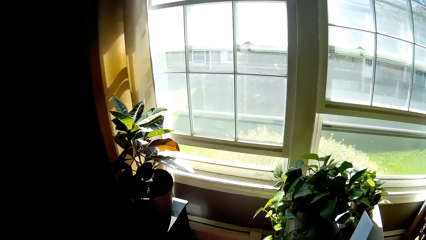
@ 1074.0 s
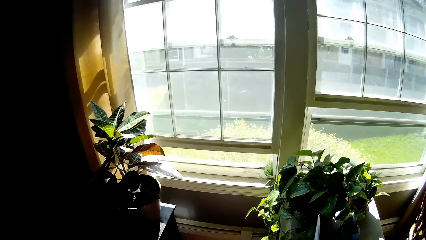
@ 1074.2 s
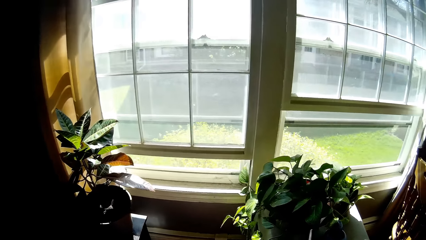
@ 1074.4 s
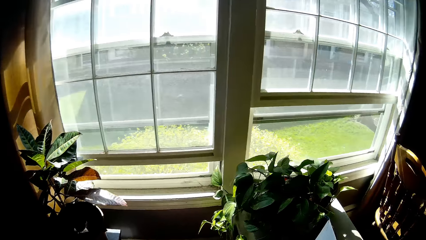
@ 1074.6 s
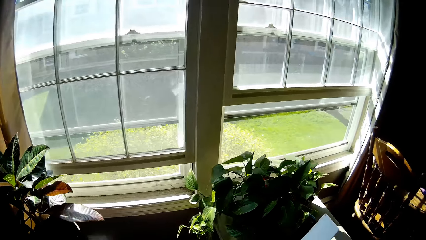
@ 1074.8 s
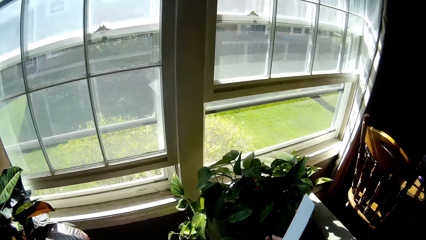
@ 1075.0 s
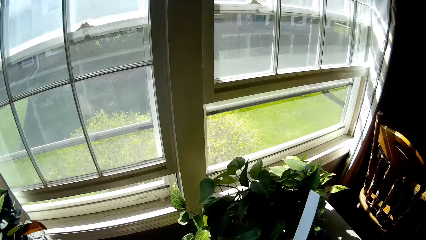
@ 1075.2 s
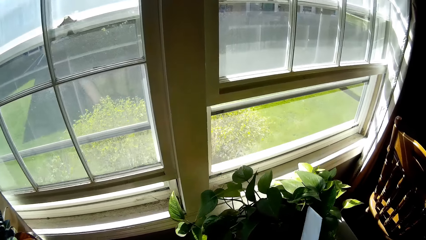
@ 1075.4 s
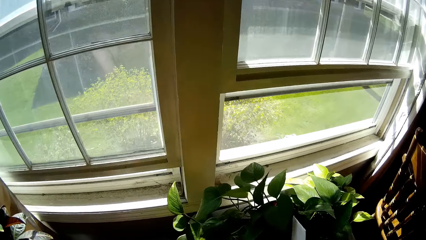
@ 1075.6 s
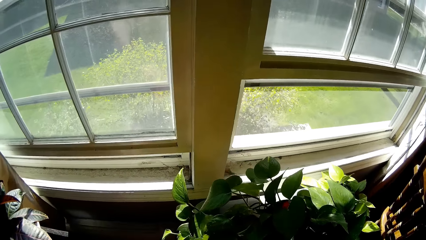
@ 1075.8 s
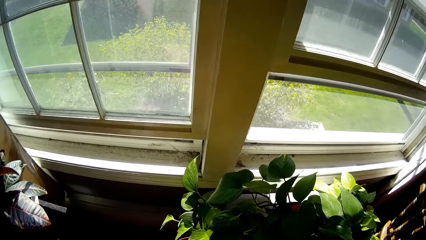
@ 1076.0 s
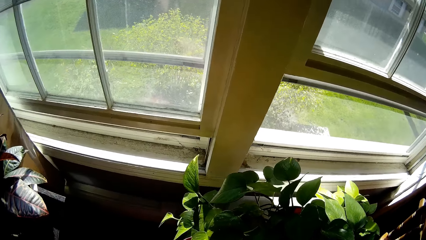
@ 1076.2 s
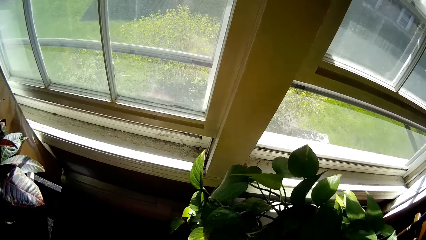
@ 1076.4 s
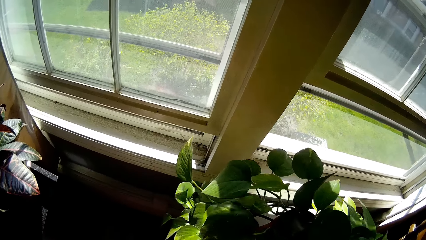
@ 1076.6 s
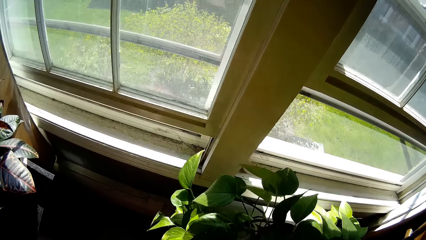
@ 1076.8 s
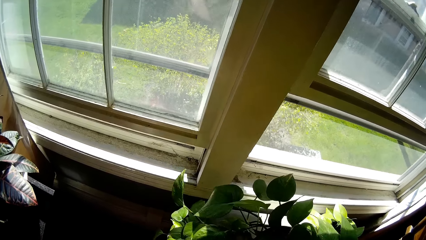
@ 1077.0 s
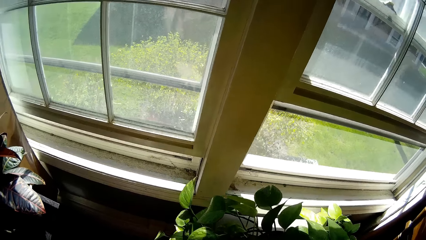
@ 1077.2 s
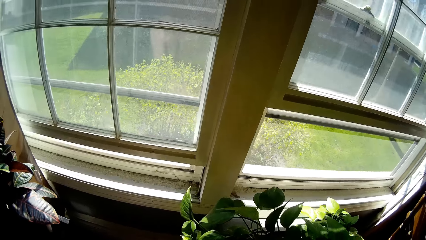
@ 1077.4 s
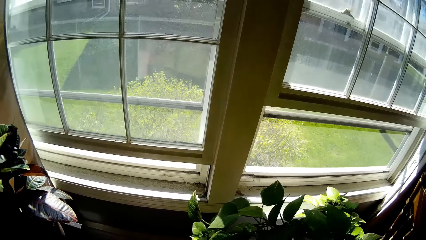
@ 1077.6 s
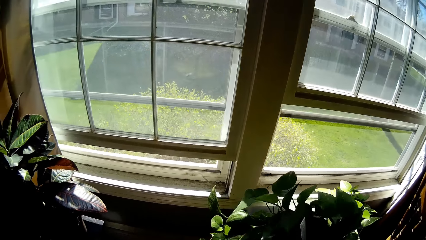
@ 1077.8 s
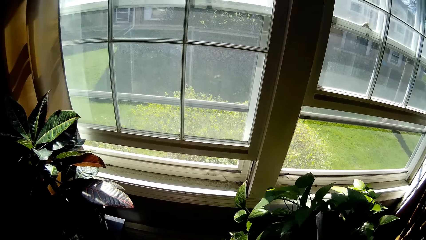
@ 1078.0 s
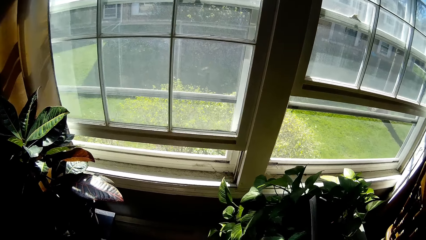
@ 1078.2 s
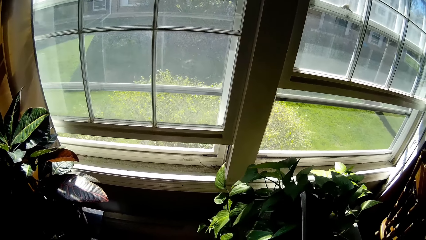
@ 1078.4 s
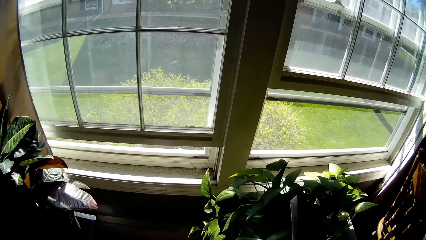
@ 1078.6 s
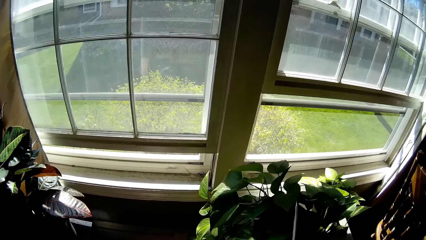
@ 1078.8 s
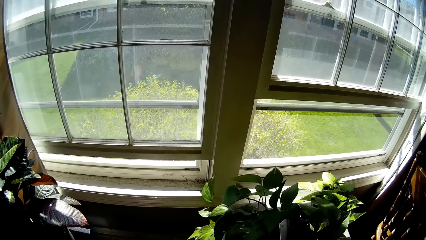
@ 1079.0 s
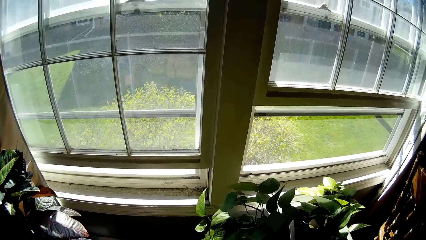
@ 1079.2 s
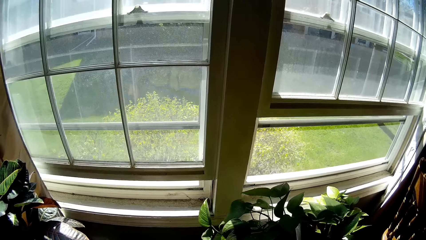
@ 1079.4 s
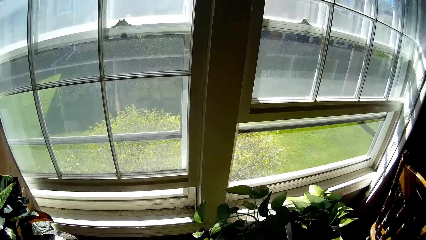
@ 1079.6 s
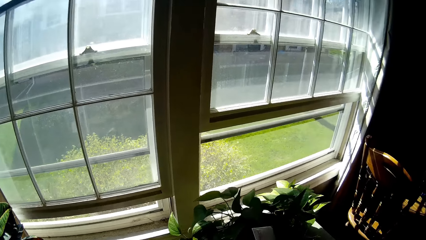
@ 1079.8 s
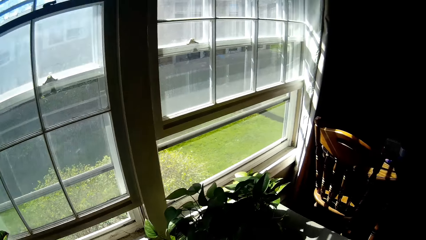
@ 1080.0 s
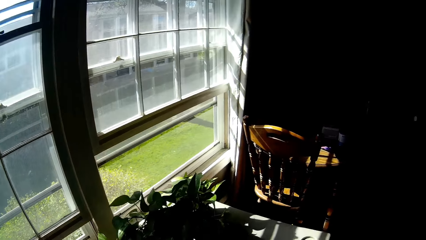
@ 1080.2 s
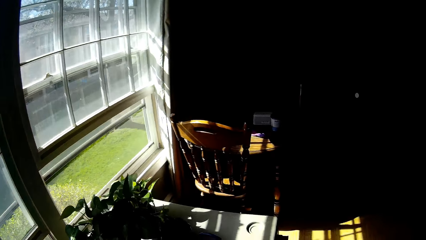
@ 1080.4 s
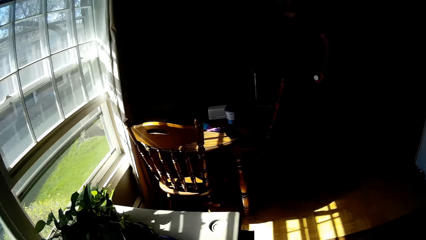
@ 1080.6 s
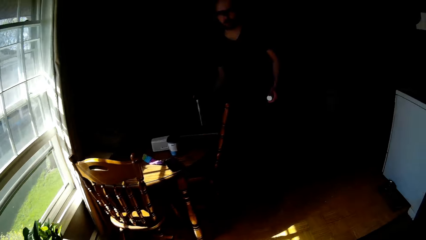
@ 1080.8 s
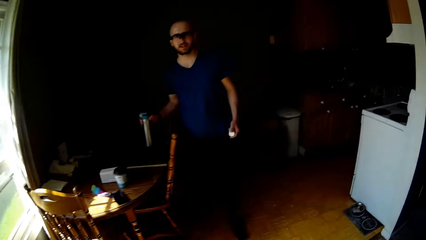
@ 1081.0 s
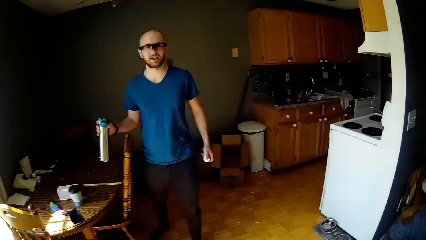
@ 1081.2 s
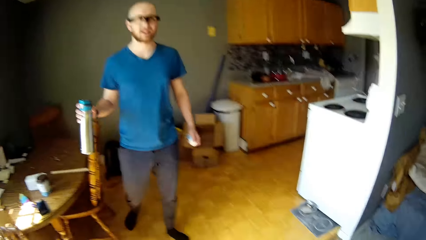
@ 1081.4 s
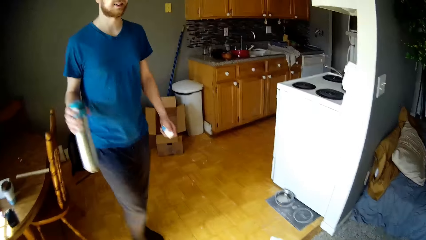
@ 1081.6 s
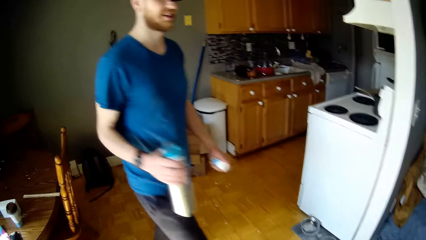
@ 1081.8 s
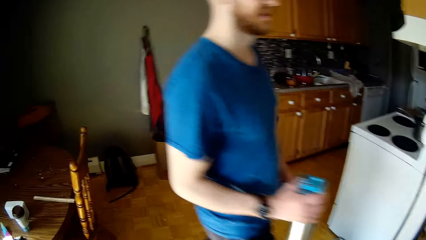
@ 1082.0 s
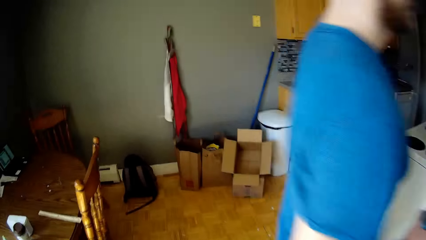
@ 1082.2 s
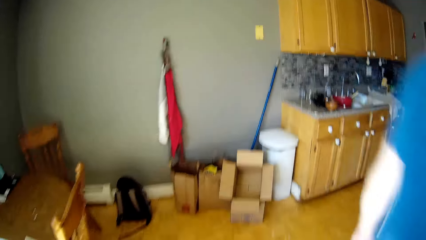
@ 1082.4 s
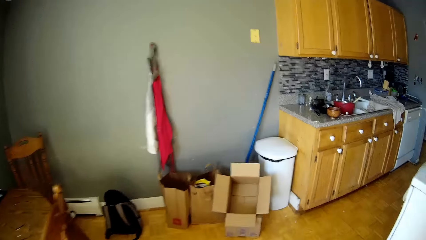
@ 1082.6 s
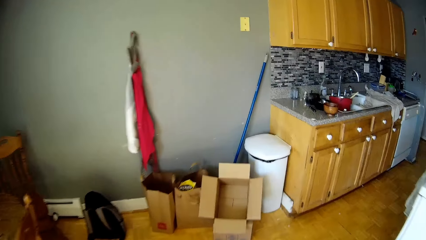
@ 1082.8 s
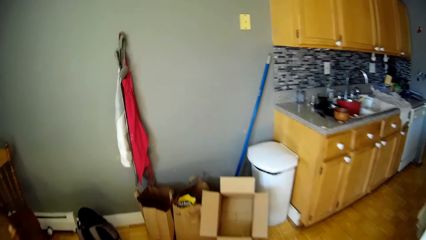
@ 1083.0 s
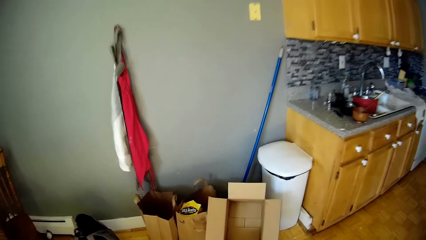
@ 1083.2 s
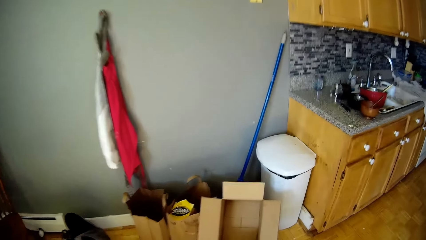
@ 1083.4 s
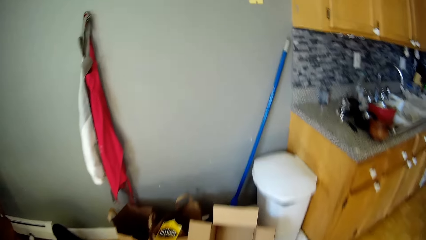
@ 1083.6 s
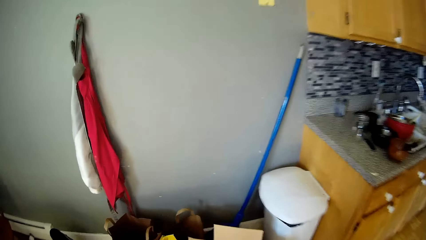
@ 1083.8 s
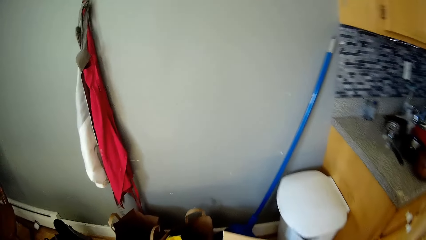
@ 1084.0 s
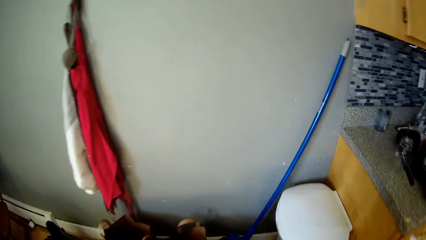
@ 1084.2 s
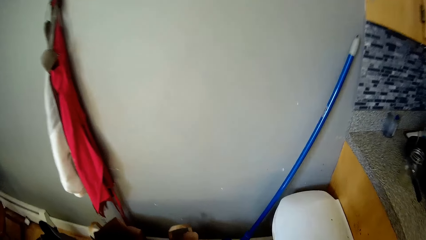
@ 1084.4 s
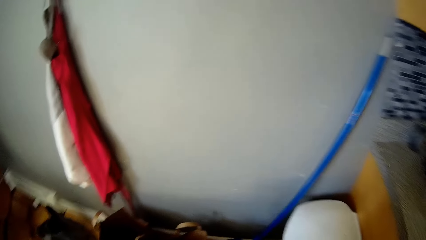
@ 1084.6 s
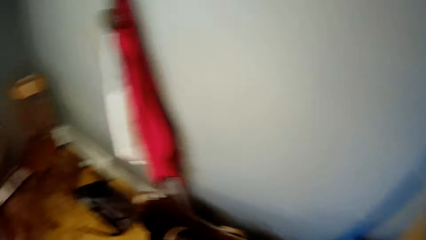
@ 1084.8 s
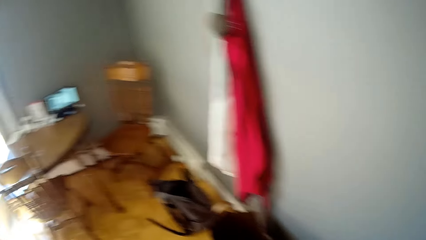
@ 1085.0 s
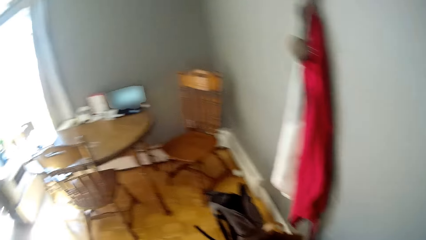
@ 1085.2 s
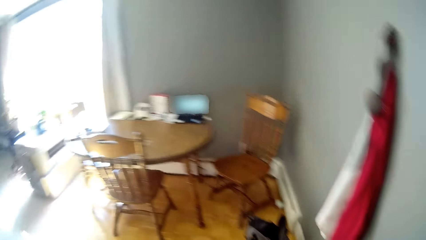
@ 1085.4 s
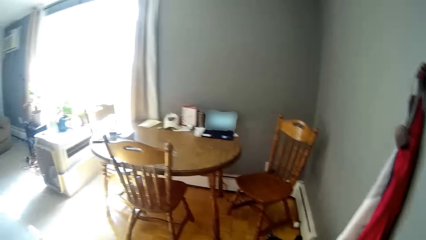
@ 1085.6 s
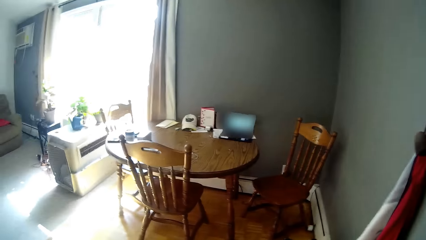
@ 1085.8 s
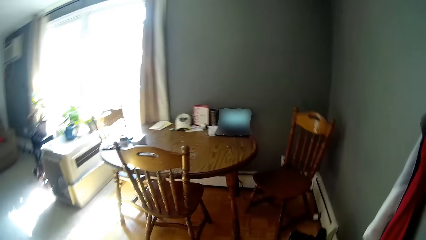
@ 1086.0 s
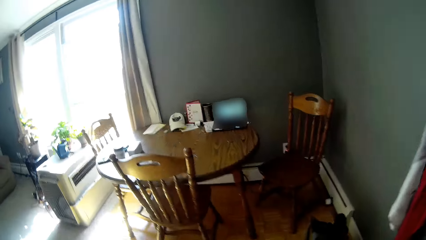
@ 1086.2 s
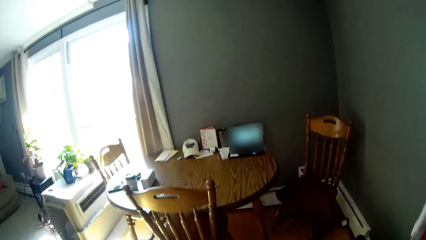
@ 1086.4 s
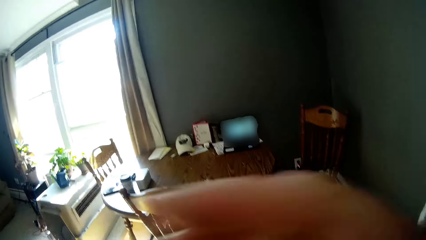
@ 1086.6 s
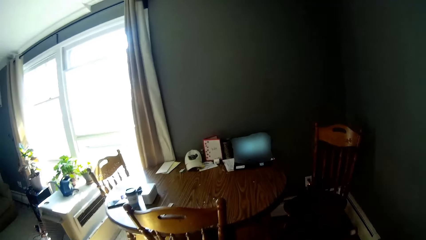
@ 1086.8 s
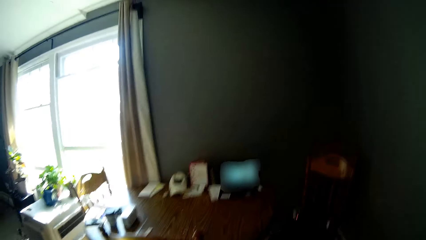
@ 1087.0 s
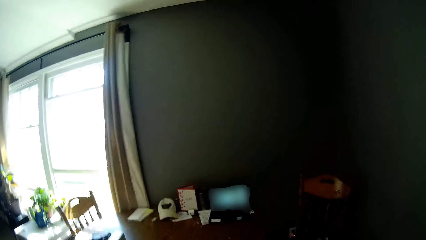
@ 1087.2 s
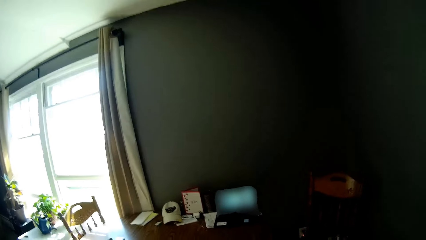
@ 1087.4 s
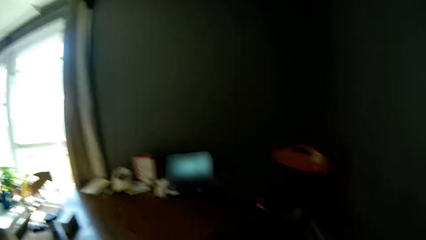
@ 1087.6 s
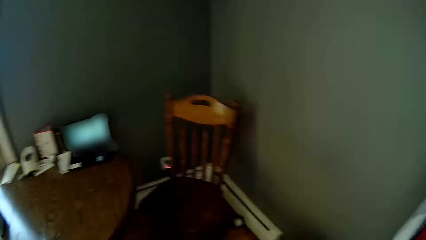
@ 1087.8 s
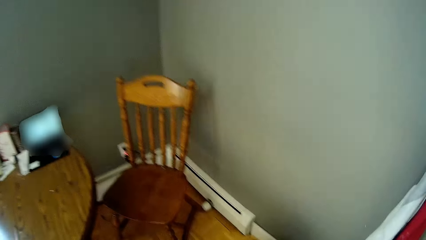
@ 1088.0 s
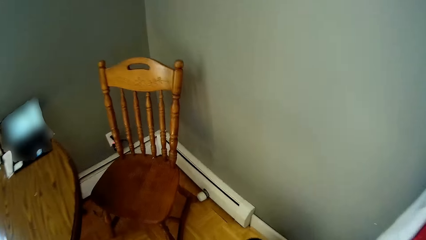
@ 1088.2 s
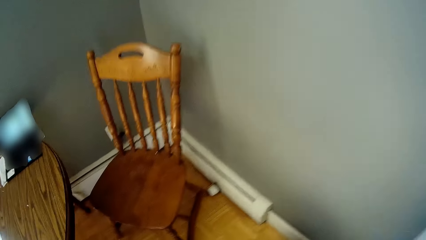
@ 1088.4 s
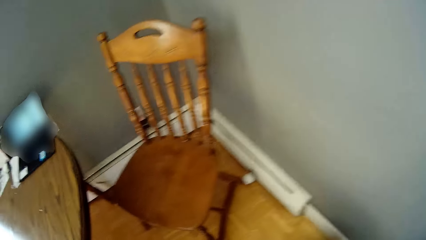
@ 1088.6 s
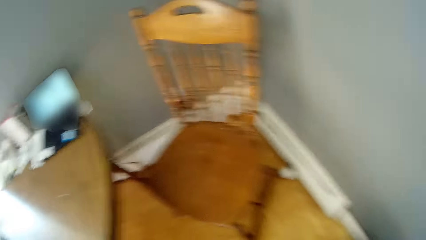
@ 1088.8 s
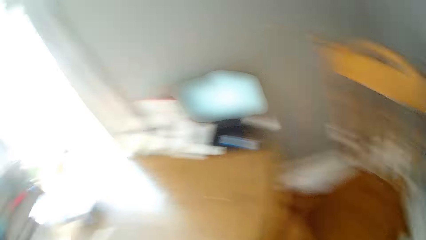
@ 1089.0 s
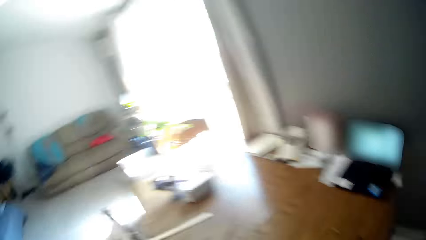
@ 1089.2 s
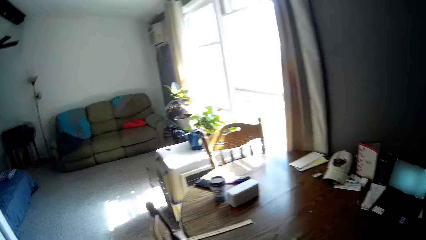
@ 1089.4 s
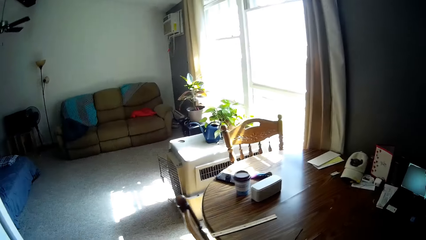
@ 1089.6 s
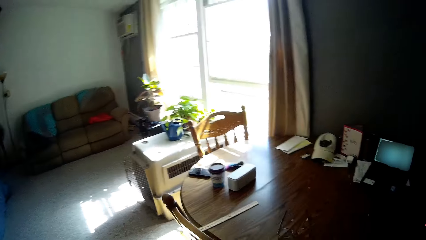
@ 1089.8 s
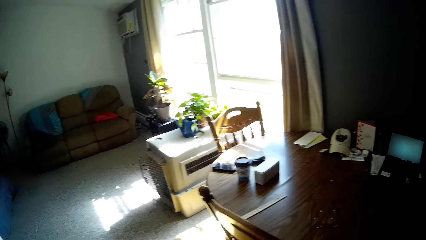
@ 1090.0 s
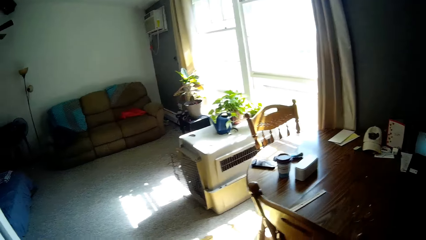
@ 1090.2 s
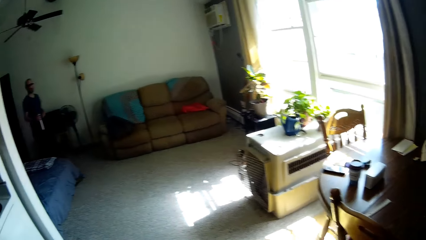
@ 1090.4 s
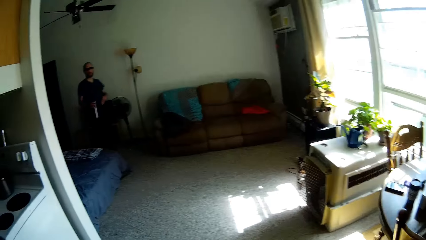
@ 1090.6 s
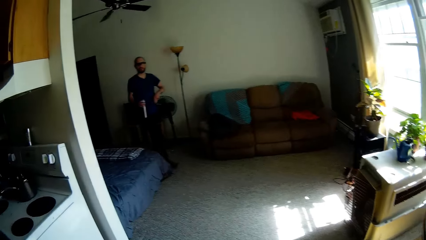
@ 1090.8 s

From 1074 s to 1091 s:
The camera wearer inserts a paper in the flower pot. She carries the flower pot. She adjusts the flower vase with both hands. She walks around. The man picks a flask from the table with his right hand. He walks past the camera wearer. The camera wearer adjusts a camera on her head with her right hand.
